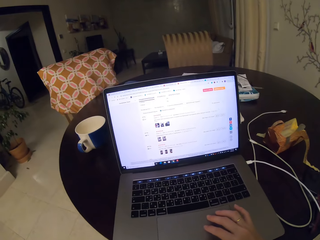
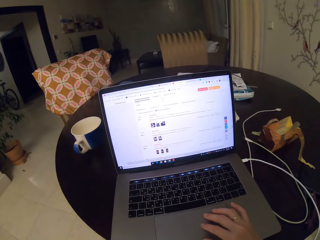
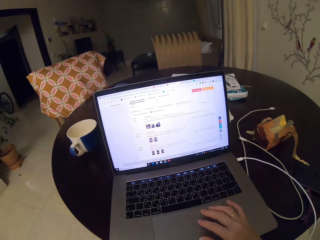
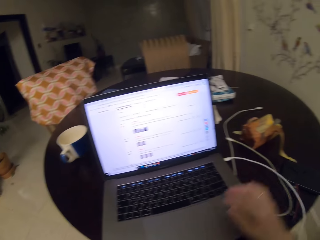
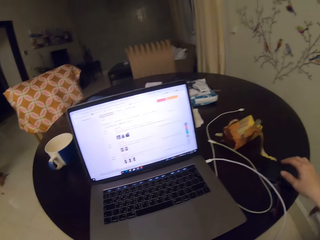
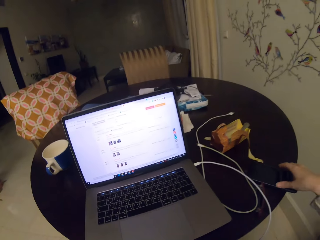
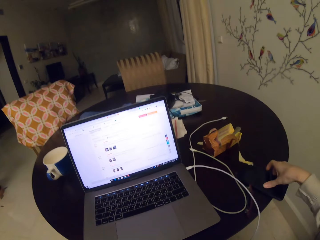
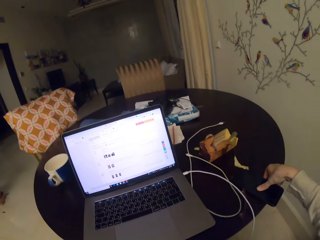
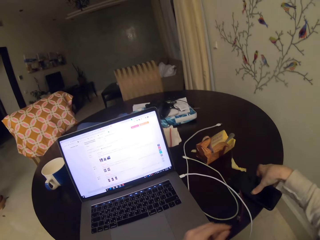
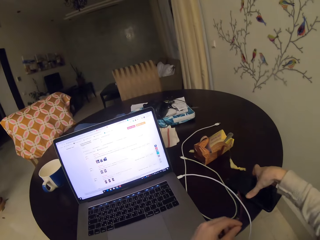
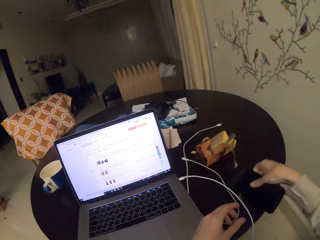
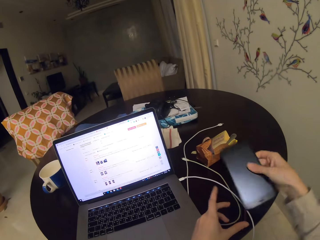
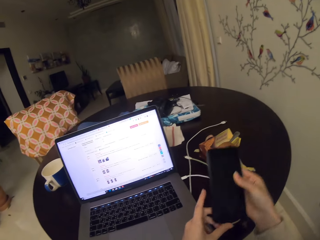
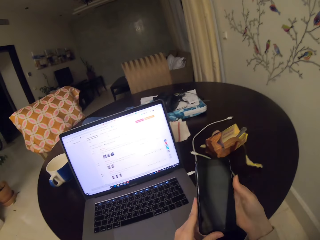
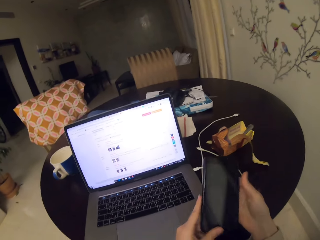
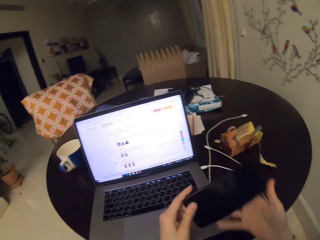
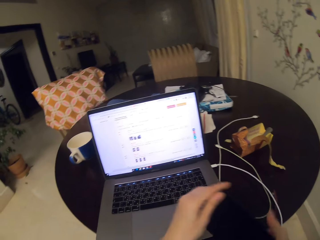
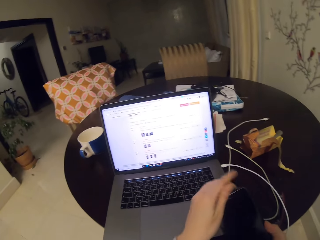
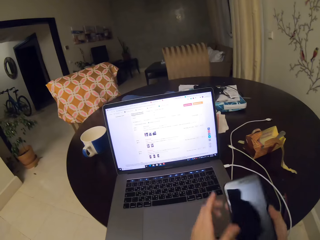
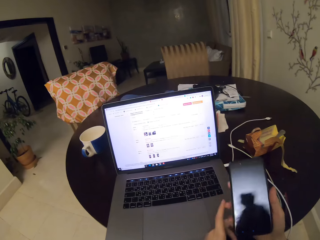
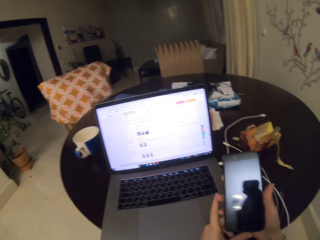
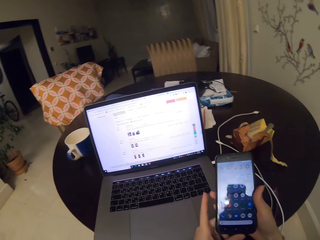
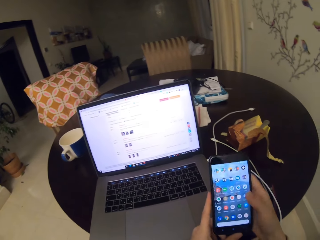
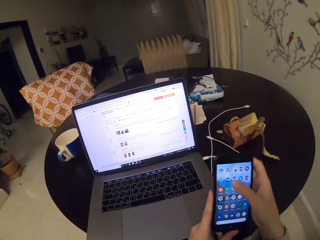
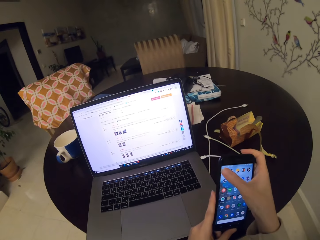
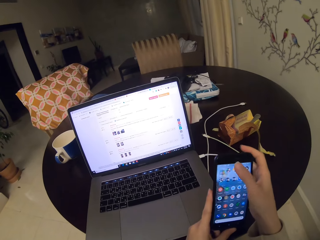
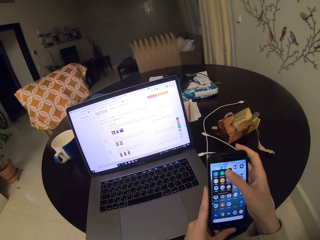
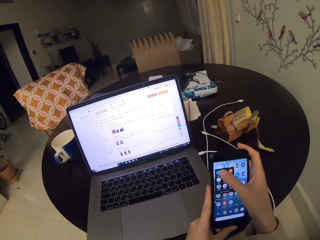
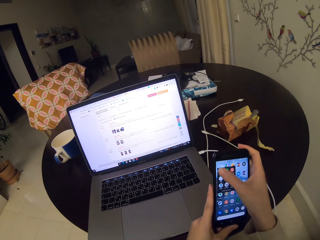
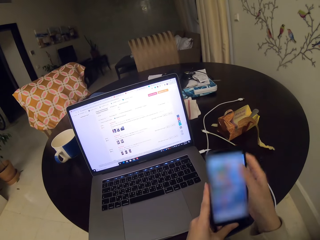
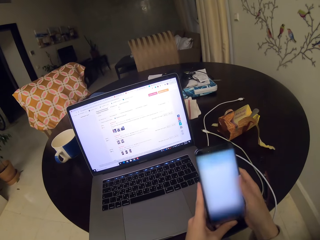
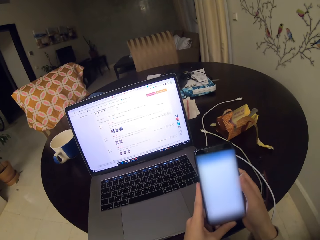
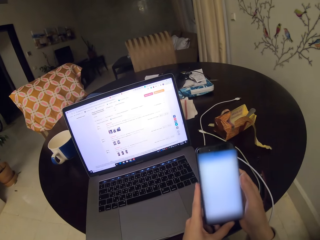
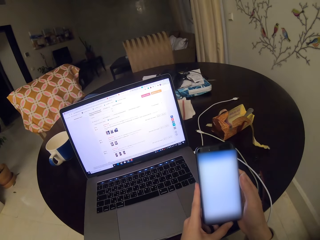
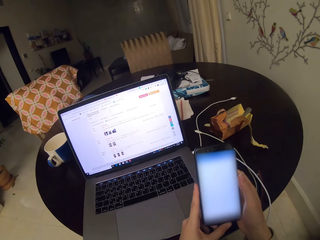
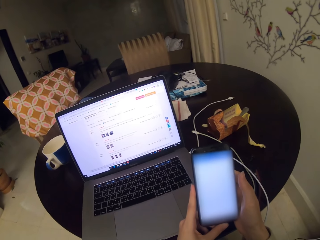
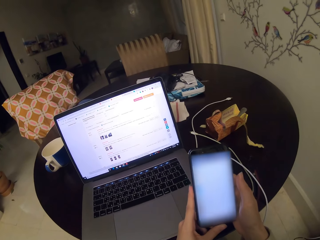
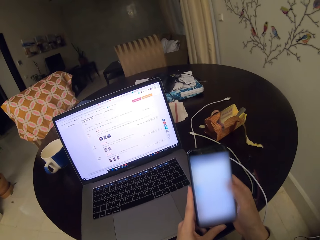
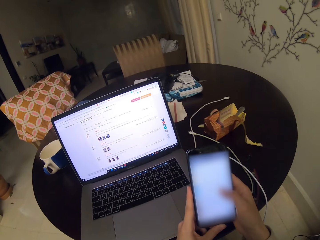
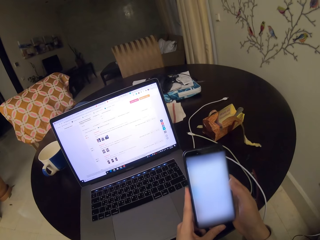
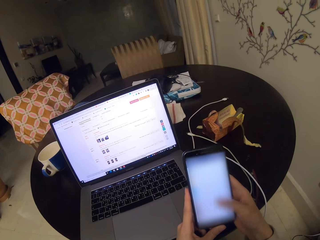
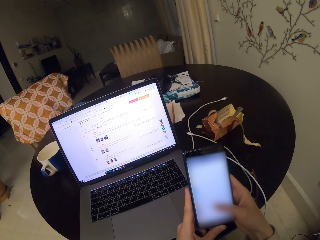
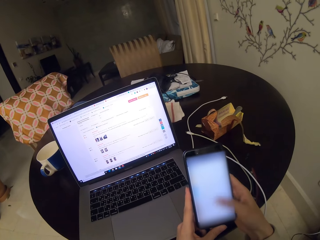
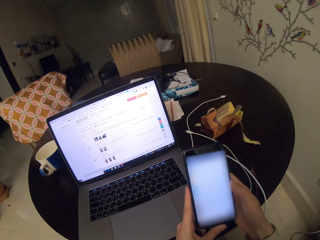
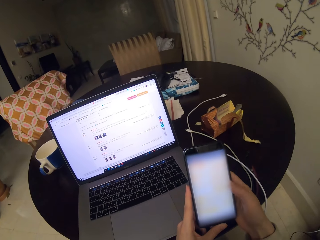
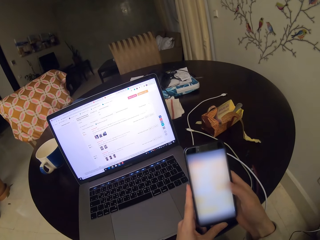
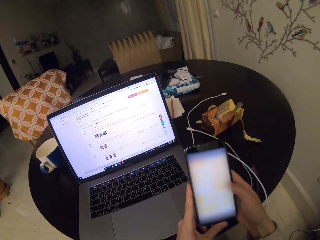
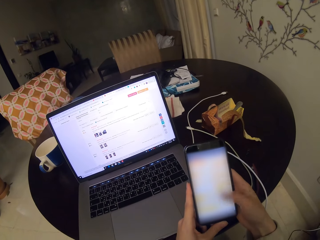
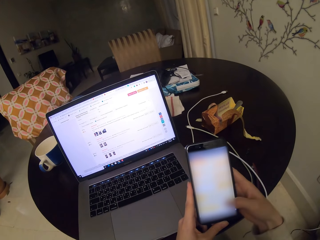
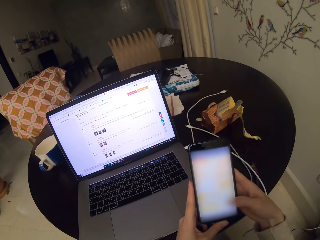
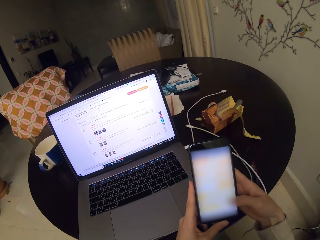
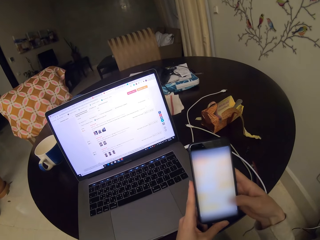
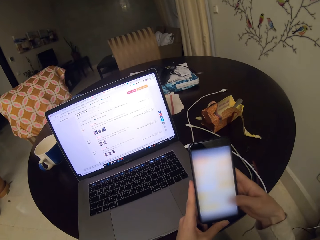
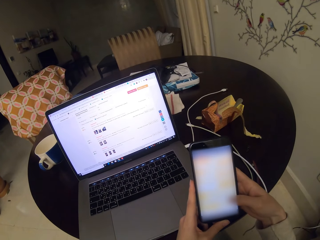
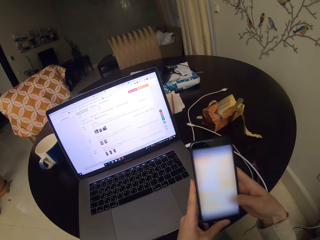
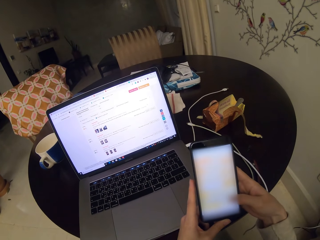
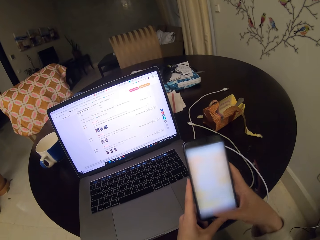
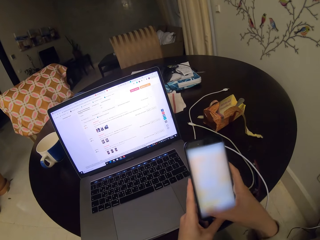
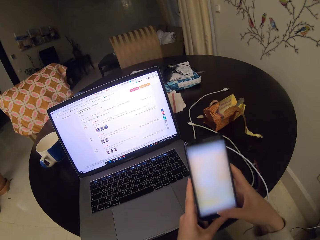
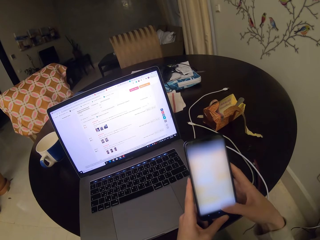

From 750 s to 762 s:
The camera wearer picks up the phone. They look around the house. They adjust the phone on the hand. They use the phone.

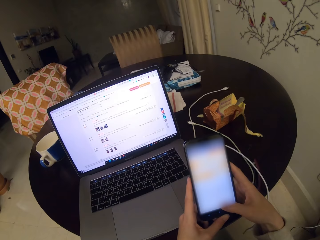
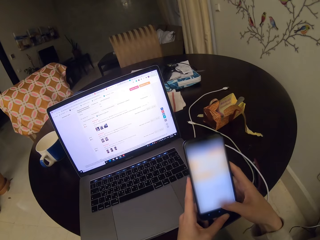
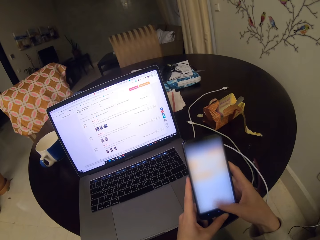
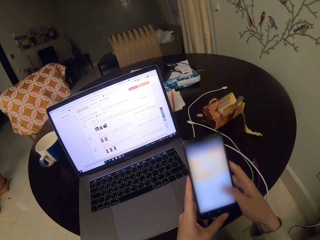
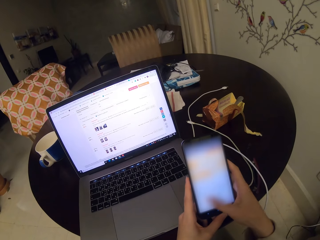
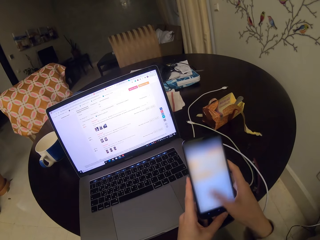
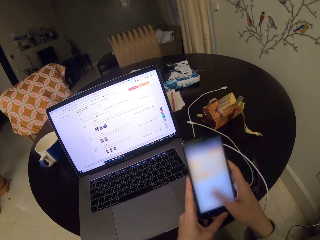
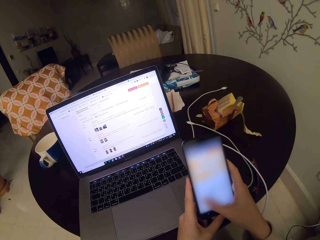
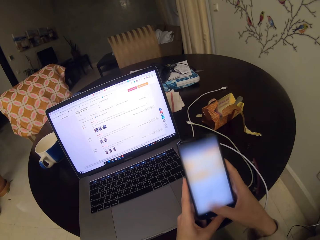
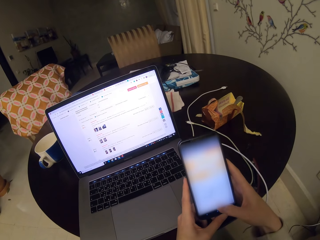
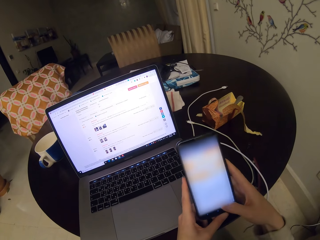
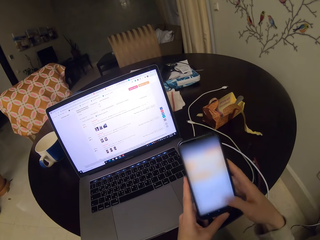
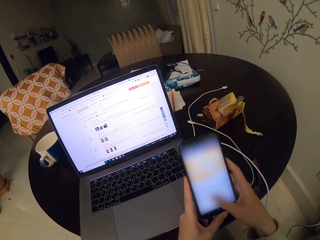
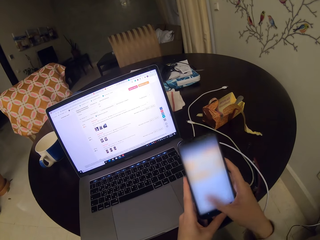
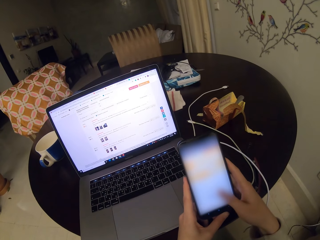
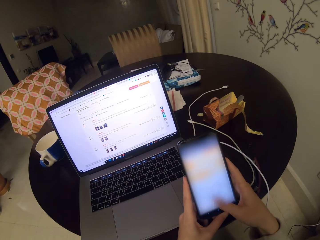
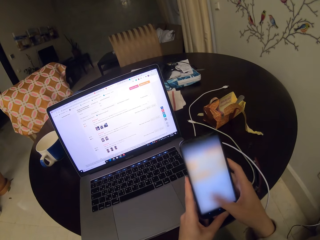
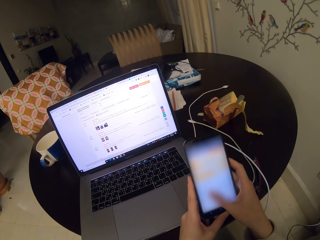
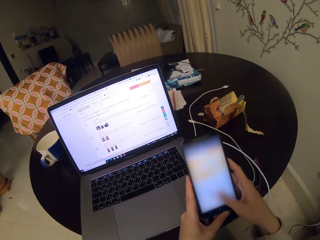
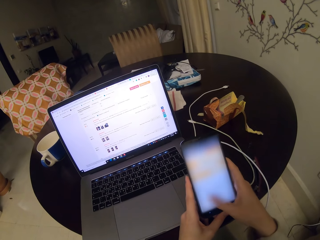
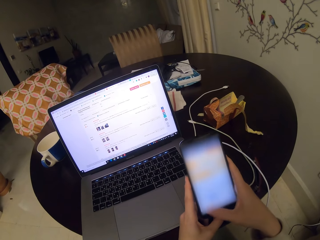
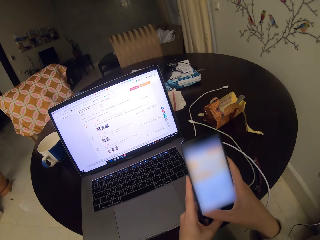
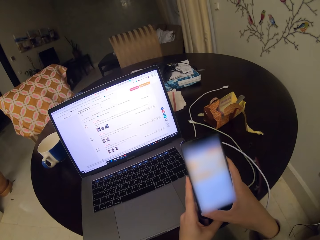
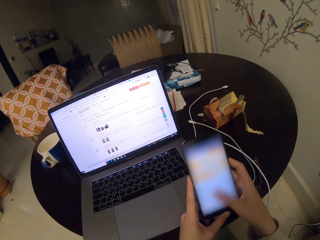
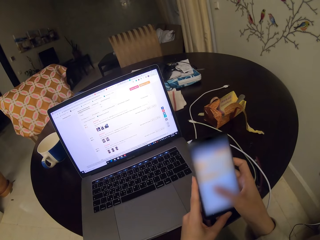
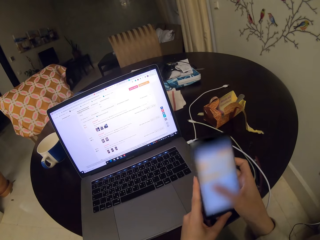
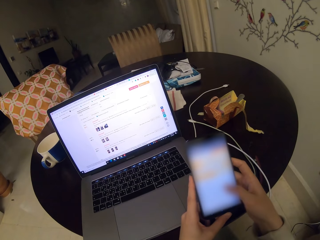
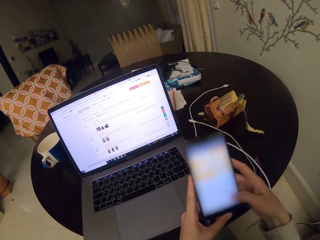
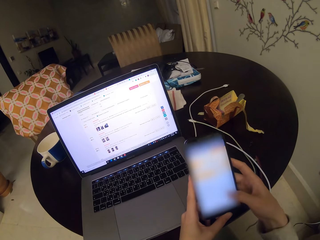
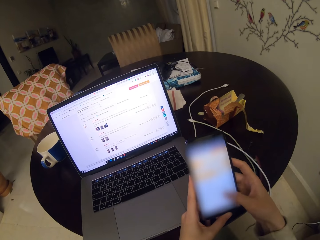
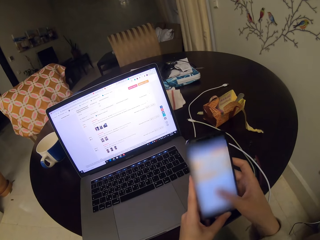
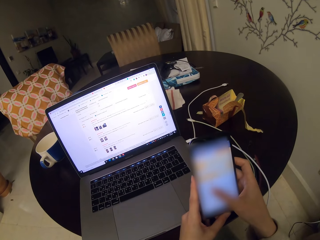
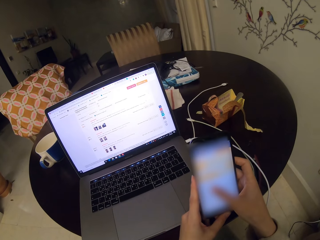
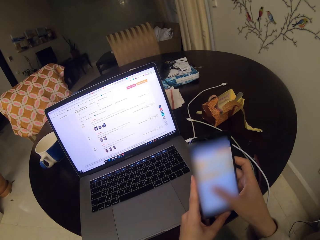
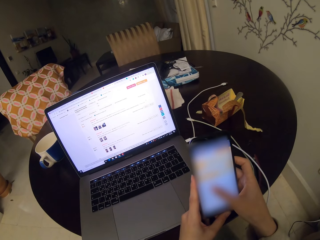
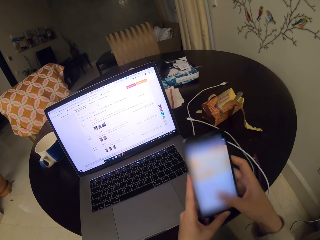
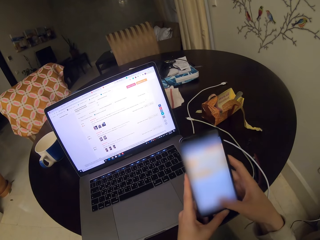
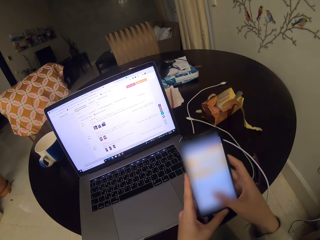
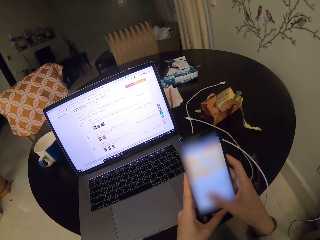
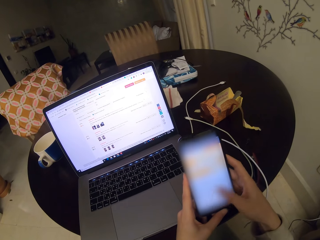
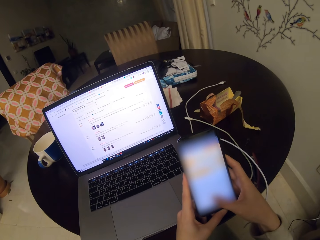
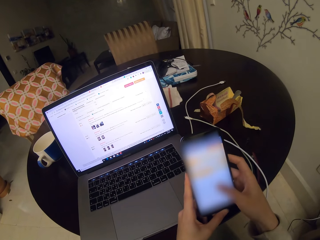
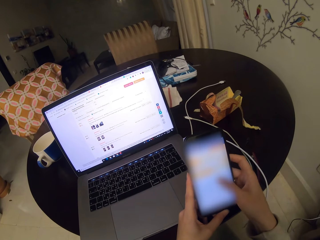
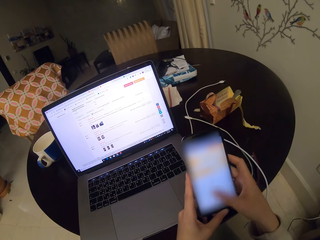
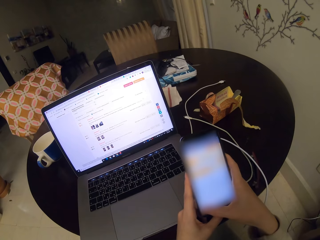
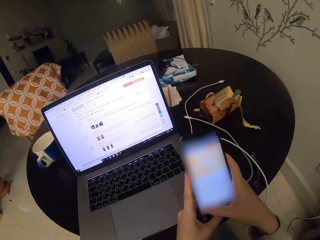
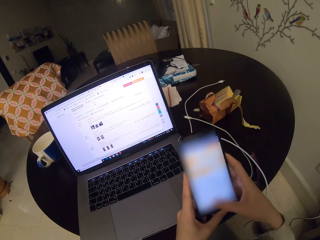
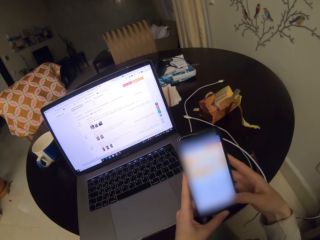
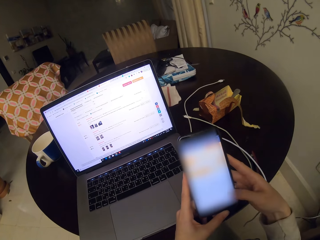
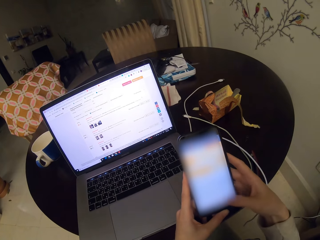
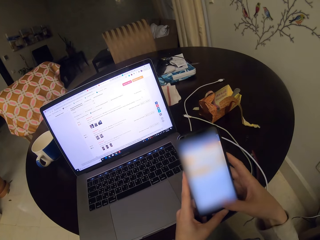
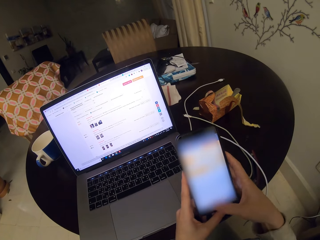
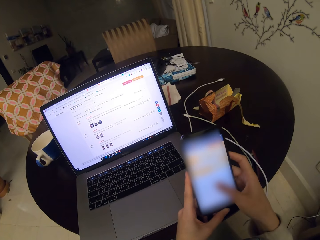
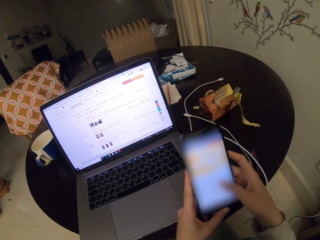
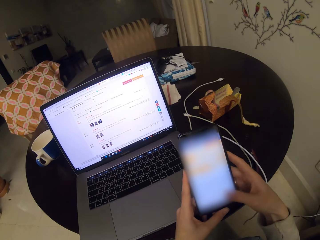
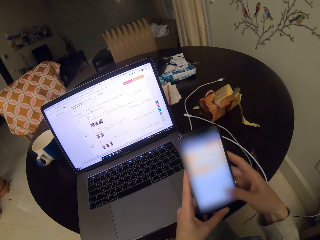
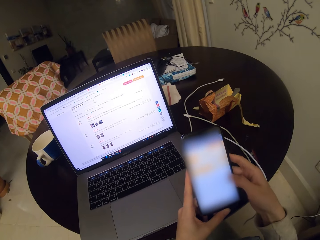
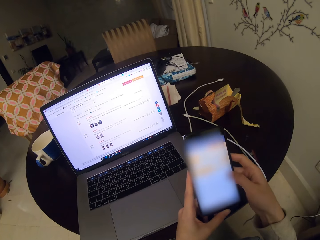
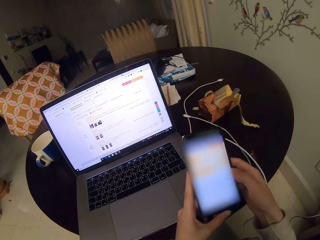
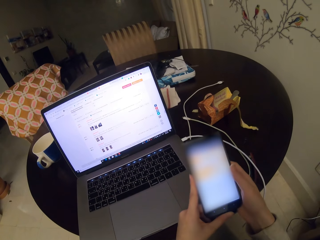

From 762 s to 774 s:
The camera wearer uses the phone.
